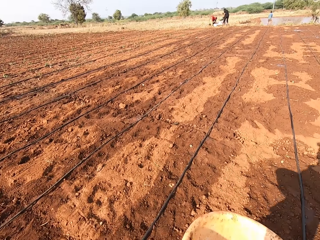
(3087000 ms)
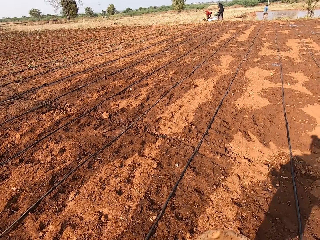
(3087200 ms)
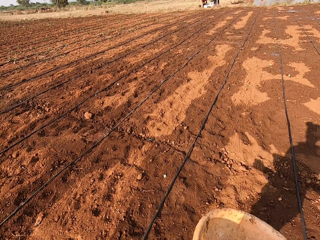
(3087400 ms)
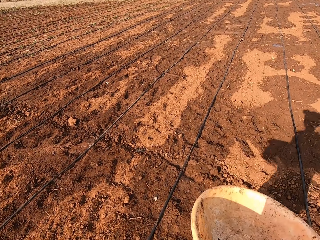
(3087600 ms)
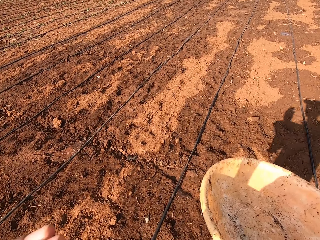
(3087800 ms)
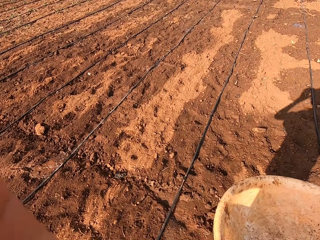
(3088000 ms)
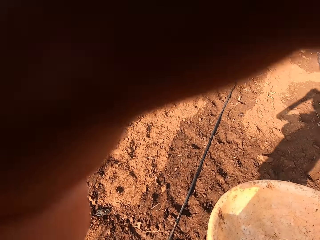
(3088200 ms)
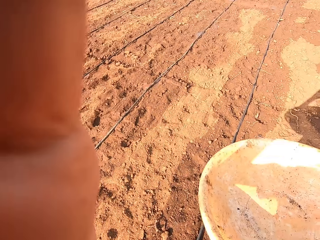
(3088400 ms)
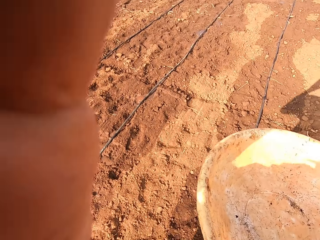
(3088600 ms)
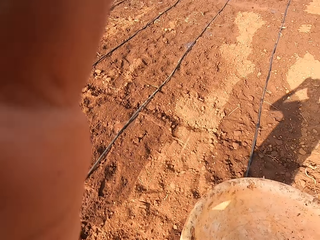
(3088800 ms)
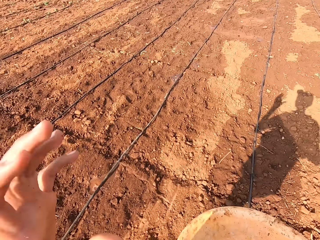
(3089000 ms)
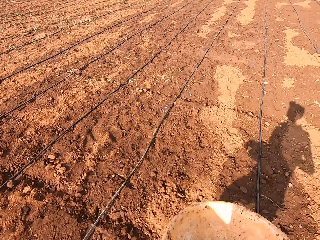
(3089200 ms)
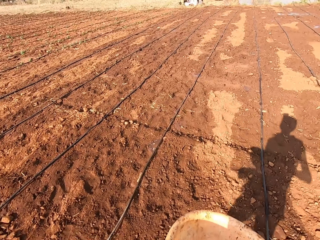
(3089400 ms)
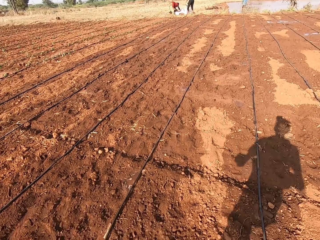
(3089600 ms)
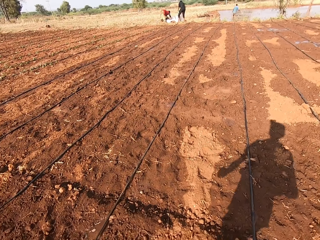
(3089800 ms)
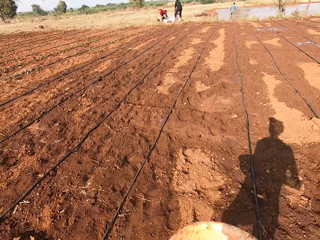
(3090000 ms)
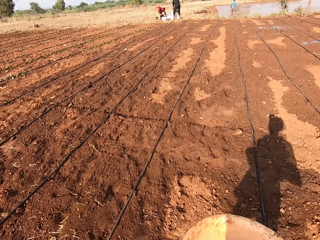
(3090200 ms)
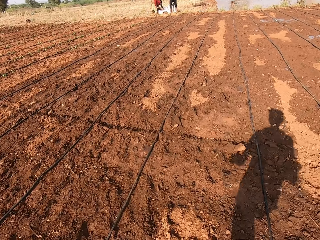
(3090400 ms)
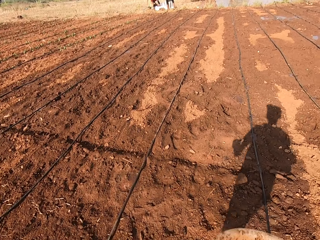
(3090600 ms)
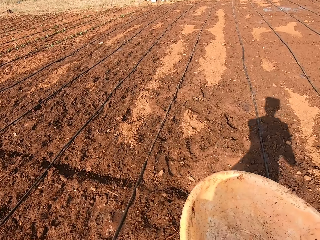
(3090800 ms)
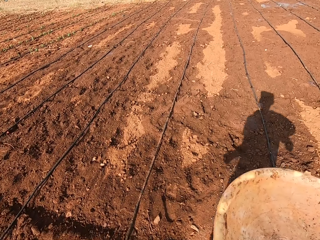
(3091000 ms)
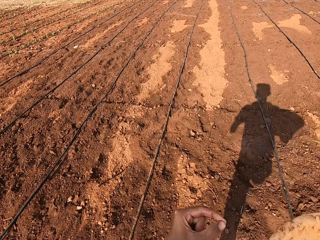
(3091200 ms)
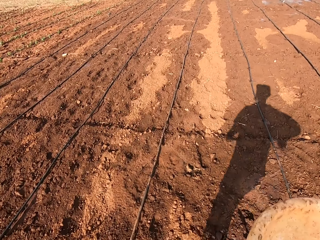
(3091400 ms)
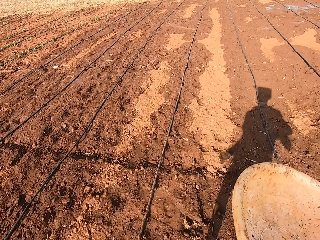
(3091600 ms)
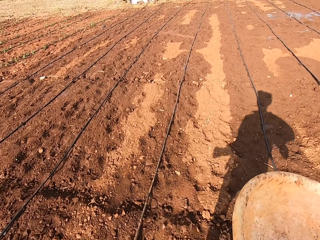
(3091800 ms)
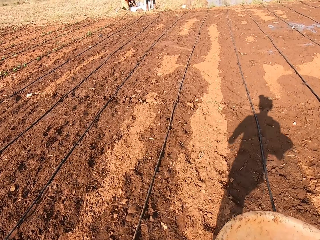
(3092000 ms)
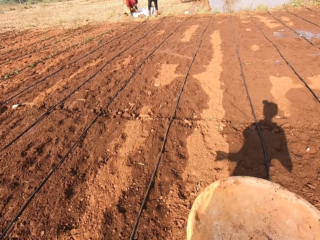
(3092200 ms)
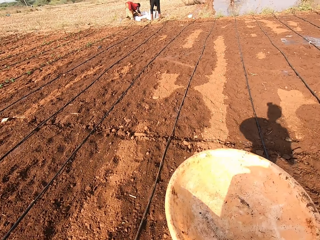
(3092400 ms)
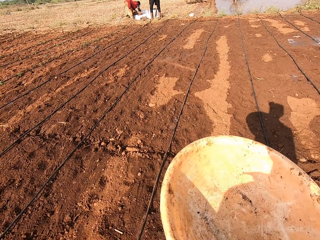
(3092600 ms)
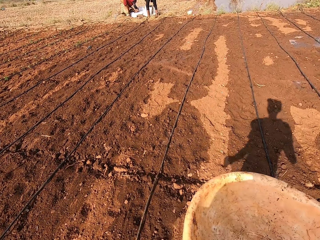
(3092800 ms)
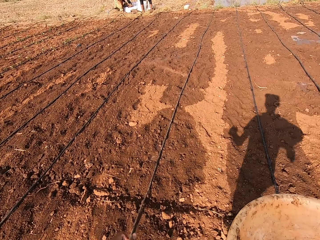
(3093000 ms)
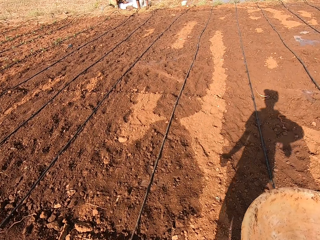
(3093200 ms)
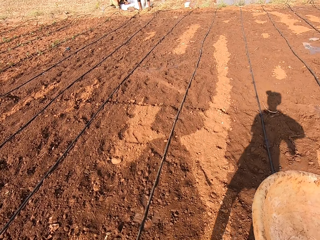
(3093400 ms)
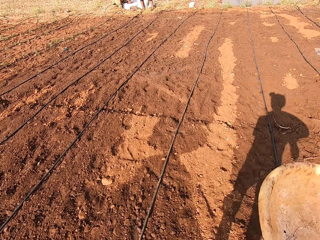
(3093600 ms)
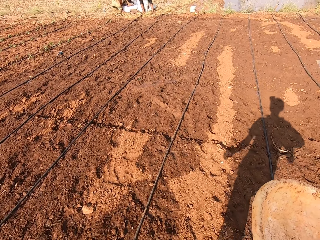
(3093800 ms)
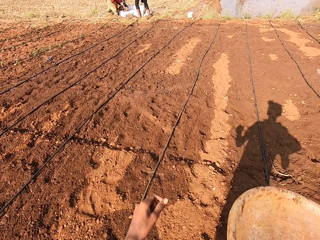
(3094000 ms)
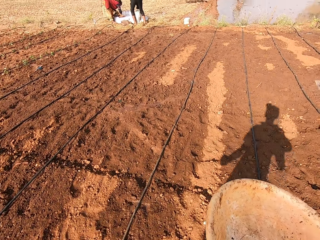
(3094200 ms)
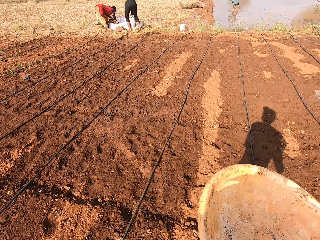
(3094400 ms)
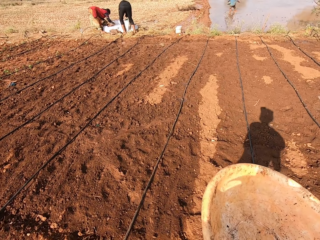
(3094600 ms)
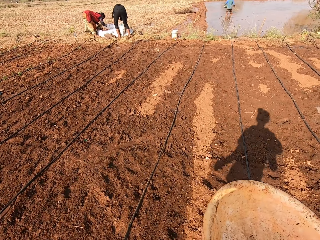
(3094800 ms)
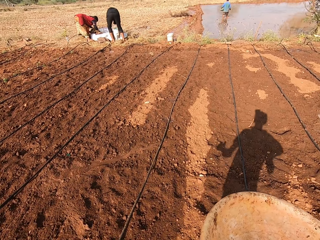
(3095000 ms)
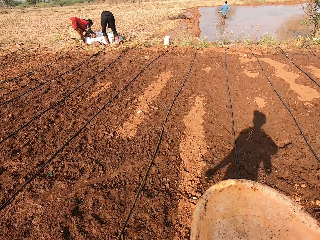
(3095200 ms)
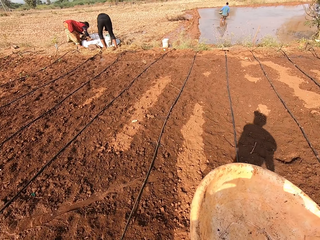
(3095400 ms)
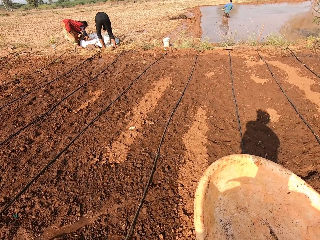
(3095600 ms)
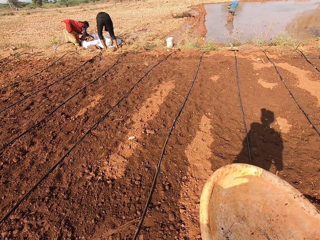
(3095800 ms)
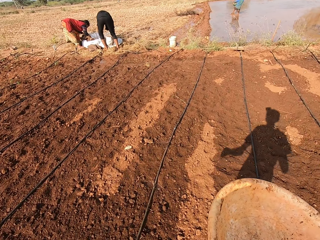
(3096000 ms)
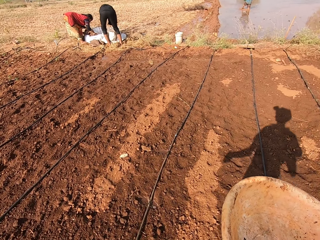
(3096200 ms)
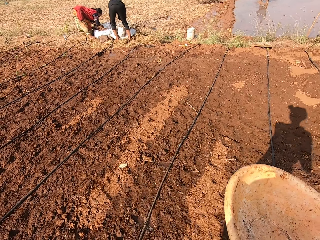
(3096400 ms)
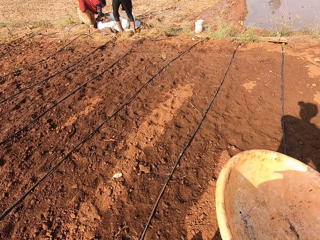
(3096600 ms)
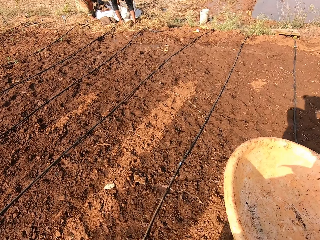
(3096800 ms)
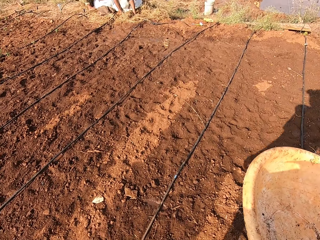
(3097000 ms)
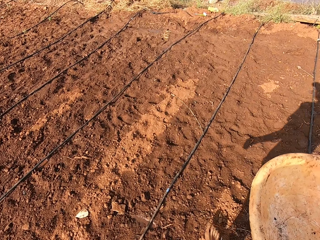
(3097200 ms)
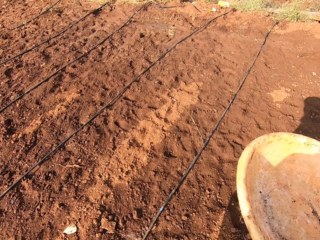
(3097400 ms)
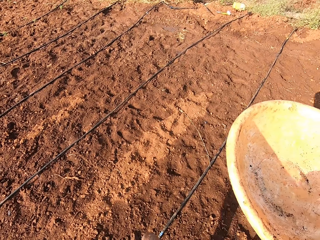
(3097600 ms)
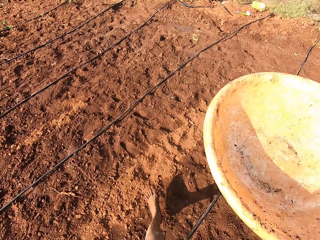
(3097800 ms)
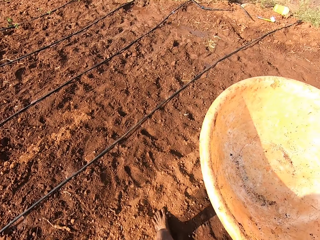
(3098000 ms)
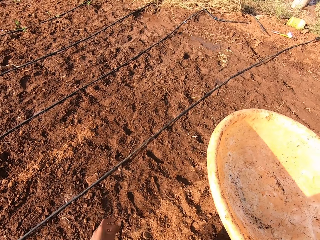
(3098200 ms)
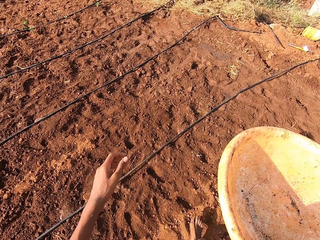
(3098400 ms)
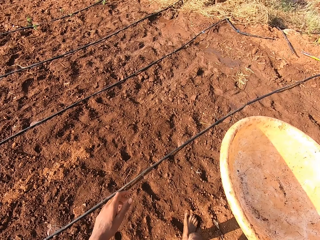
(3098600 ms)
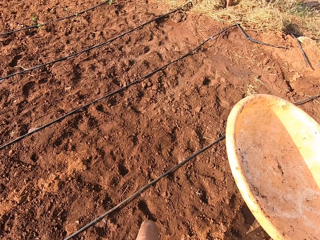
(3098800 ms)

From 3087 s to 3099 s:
The camera wearer touches his face with his left hand.

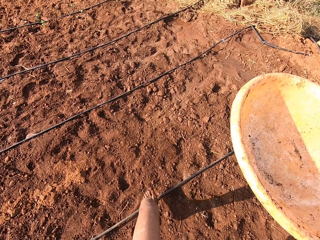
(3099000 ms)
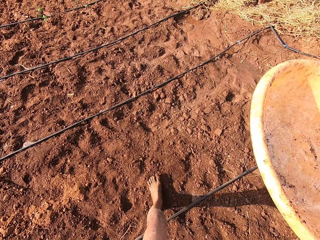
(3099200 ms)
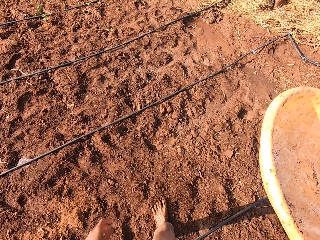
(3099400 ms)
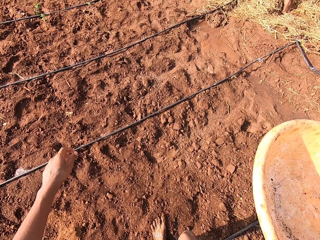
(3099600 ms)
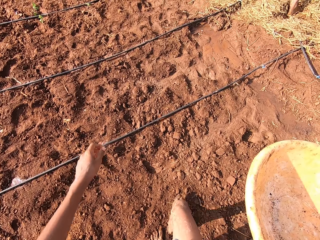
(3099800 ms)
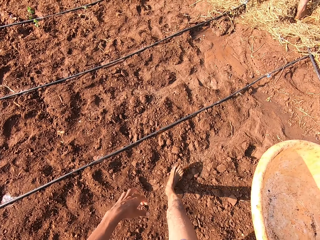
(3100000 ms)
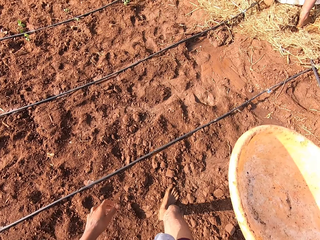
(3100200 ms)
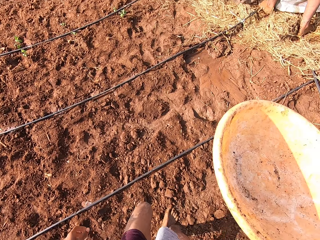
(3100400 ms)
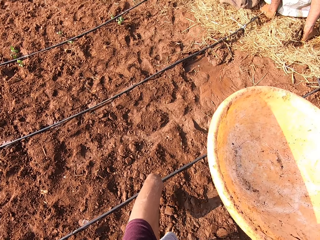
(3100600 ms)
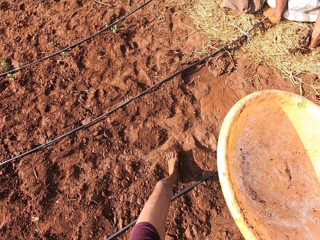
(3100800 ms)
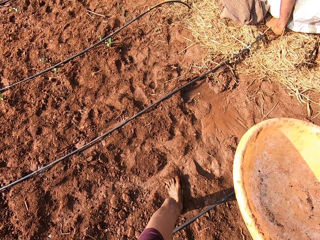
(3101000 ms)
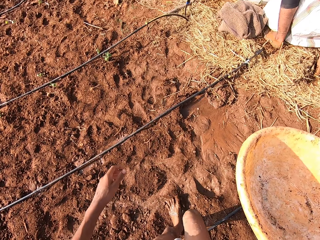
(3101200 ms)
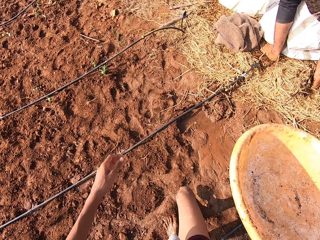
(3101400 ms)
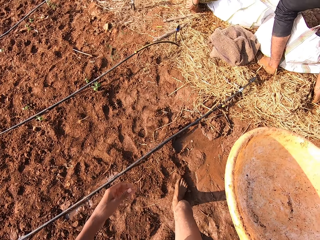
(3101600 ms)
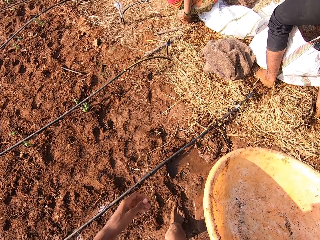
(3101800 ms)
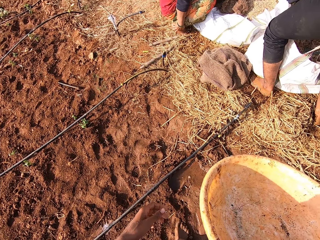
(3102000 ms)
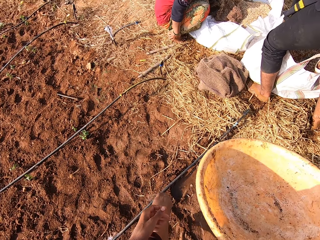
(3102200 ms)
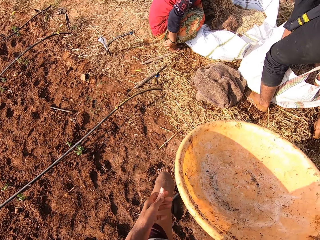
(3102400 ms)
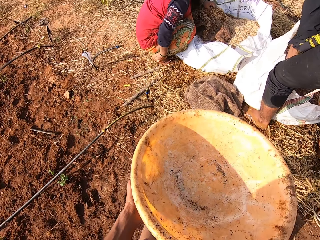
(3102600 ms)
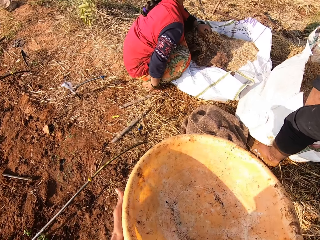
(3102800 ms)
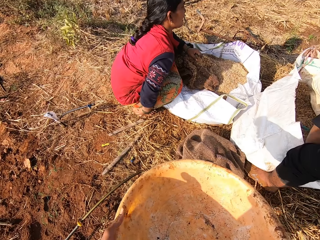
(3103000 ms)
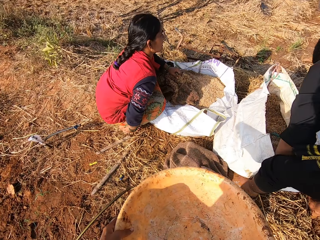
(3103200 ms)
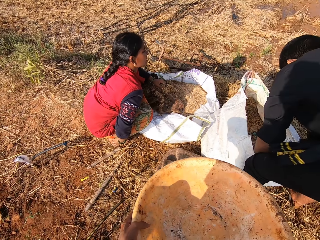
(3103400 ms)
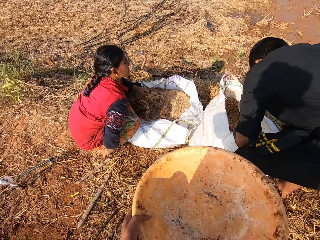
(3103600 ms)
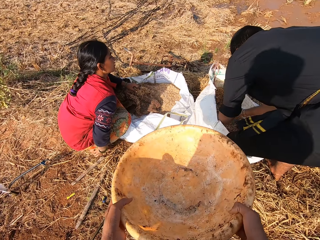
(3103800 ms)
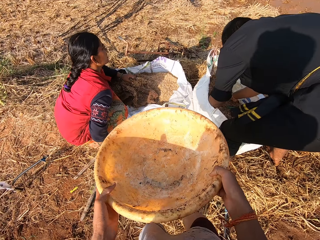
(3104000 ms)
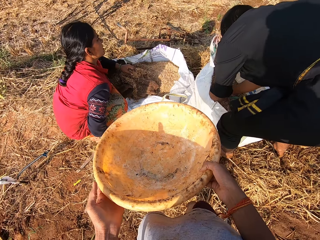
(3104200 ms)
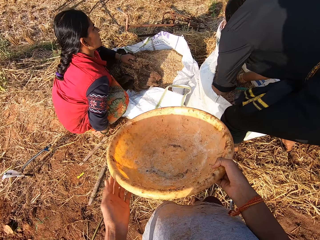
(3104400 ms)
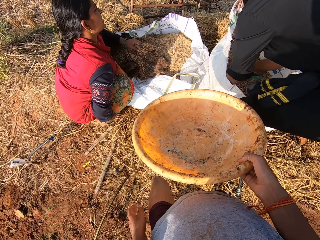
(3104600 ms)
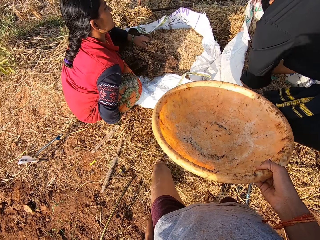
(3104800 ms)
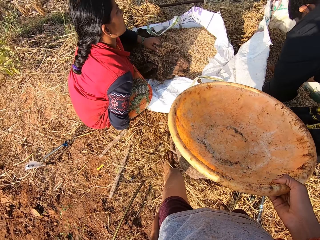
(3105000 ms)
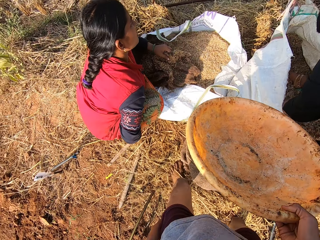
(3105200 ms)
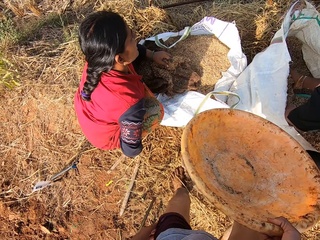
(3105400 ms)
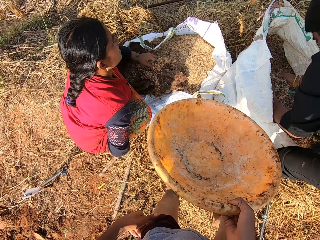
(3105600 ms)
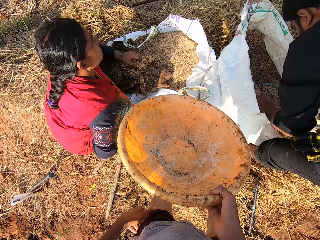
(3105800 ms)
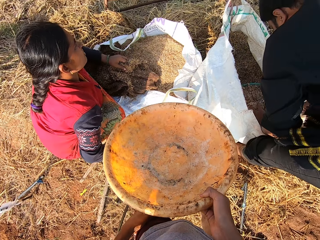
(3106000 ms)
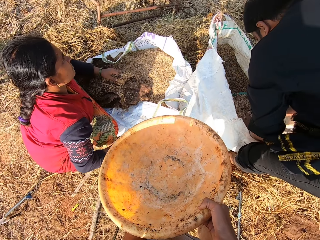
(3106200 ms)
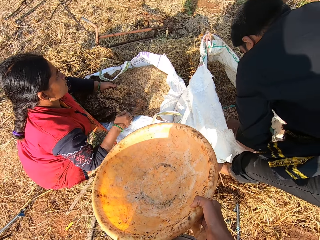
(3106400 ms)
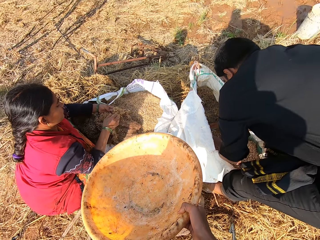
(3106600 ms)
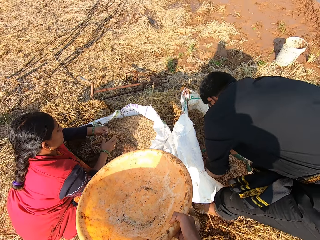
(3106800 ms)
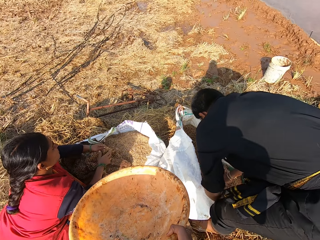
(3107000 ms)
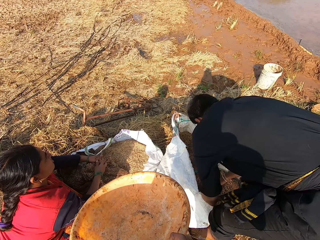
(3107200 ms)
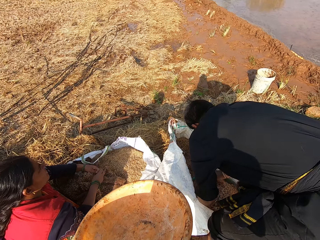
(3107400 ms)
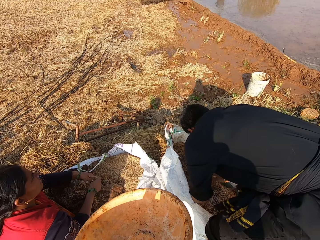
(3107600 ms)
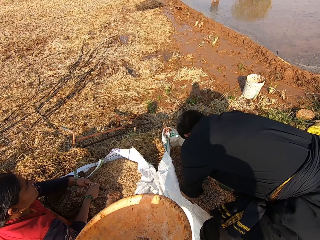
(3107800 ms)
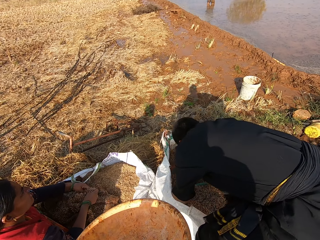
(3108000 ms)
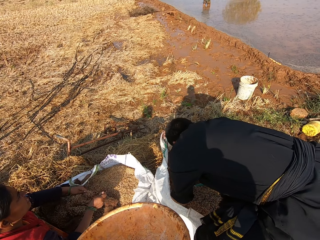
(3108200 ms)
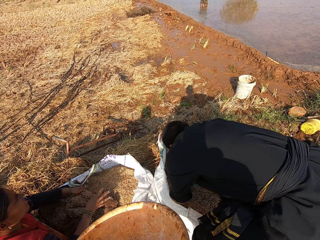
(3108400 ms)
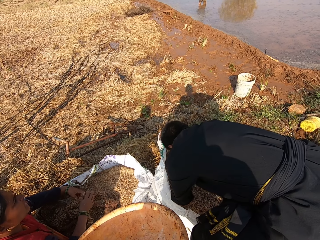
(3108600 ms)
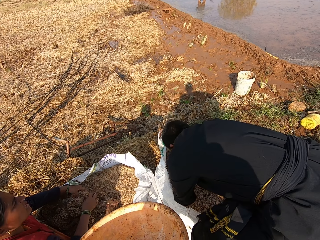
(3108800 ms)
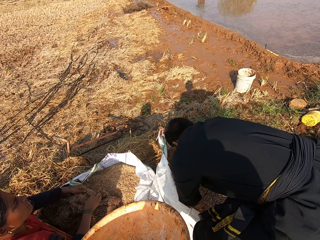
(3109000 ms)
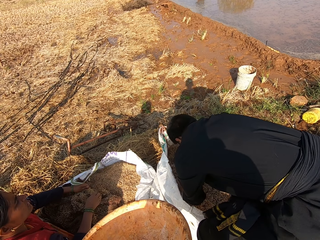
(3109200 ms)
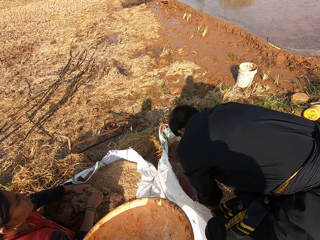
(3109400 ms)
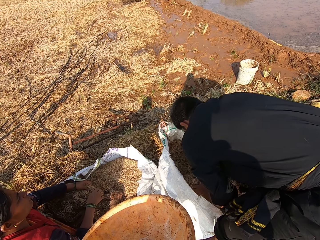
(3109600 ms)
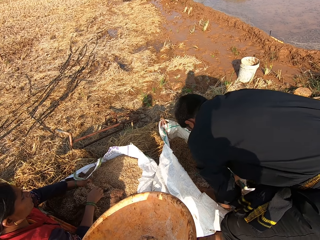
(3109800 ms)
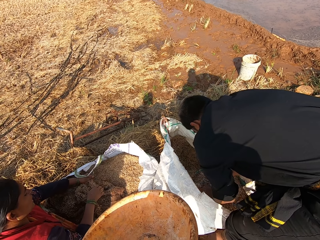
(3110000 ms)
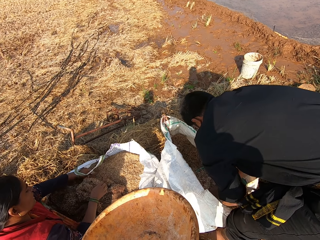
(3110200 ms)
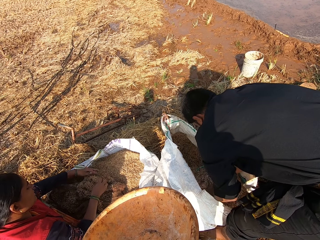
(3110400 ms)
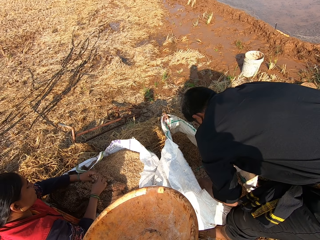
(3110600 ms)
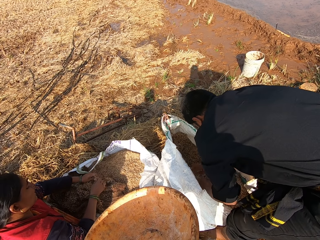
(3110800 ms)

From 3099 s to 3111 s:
The woman scratches her right foot with her right hand. The camera wearer speaks randomly. He holds the bowl with his right hand. The man transfers some barley straws from the bag of barley straws into the bowl with both hands. The woman removes some barley straws from a cloth with both hands.
